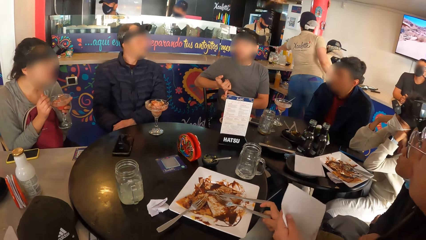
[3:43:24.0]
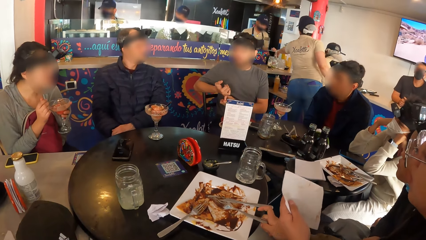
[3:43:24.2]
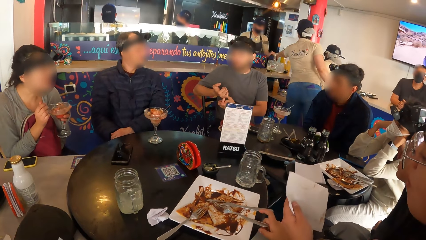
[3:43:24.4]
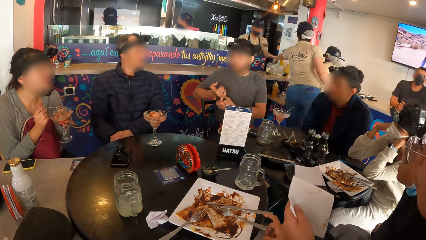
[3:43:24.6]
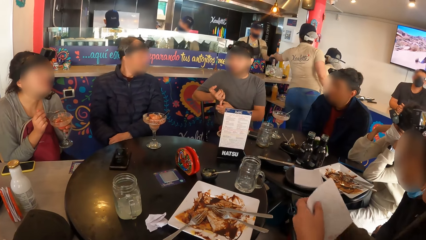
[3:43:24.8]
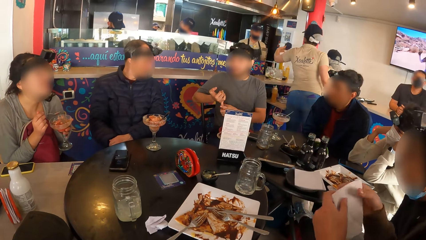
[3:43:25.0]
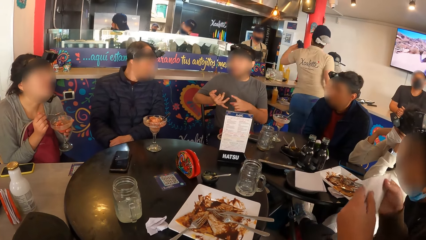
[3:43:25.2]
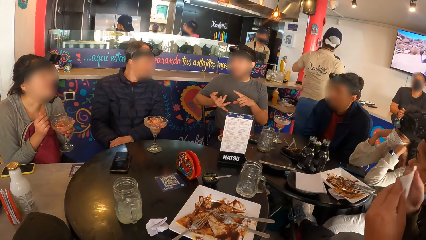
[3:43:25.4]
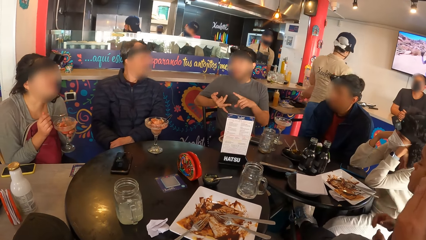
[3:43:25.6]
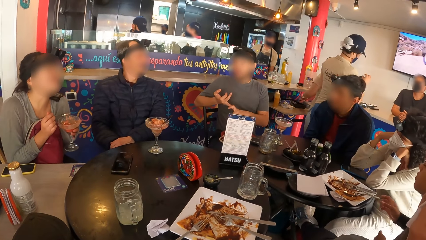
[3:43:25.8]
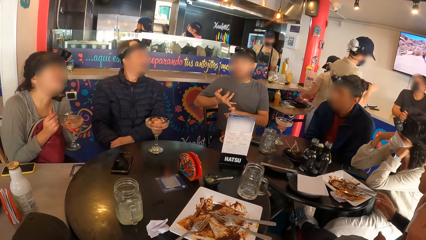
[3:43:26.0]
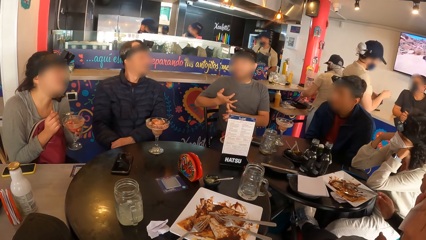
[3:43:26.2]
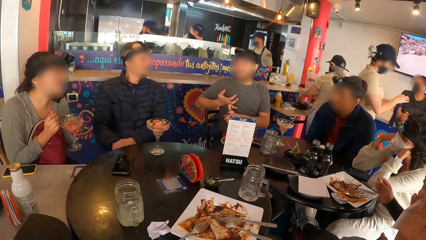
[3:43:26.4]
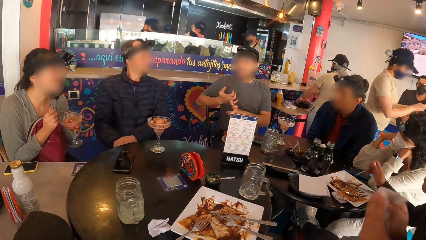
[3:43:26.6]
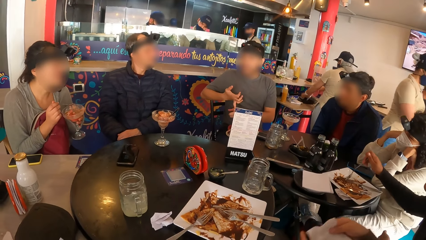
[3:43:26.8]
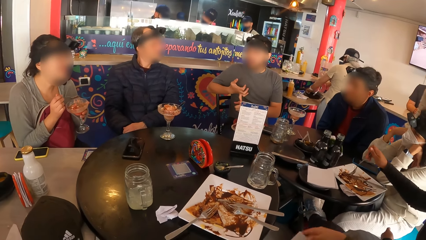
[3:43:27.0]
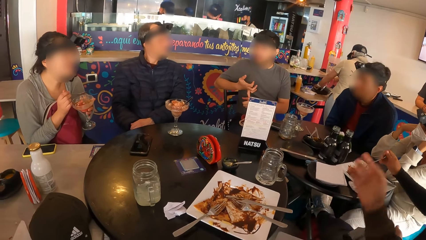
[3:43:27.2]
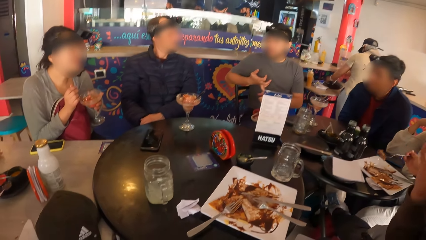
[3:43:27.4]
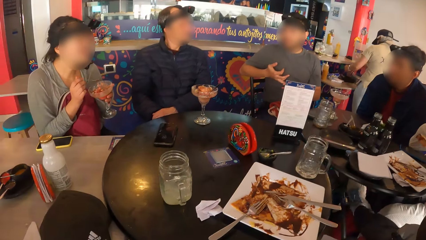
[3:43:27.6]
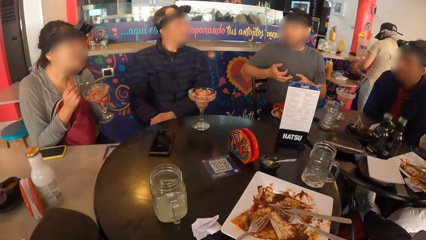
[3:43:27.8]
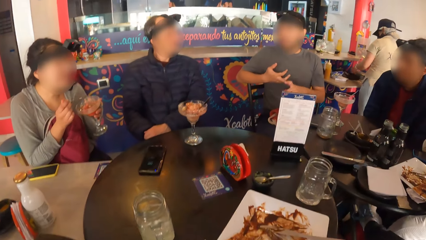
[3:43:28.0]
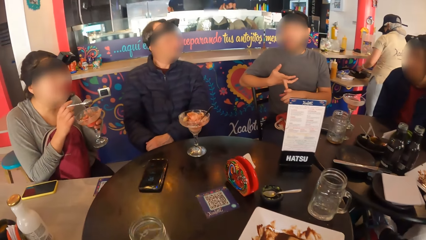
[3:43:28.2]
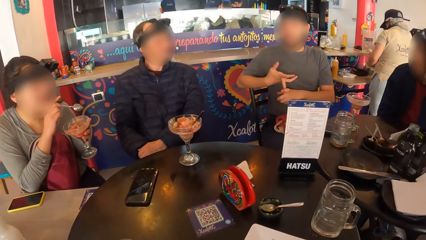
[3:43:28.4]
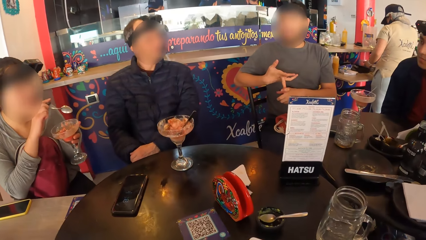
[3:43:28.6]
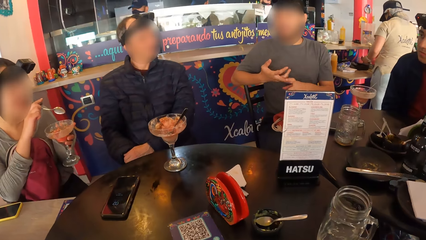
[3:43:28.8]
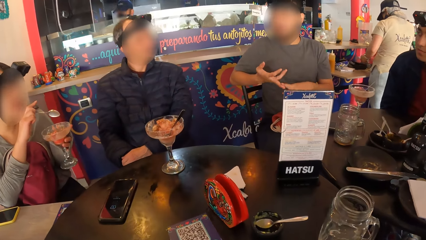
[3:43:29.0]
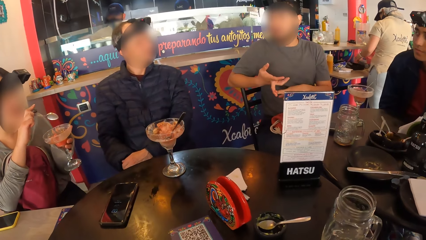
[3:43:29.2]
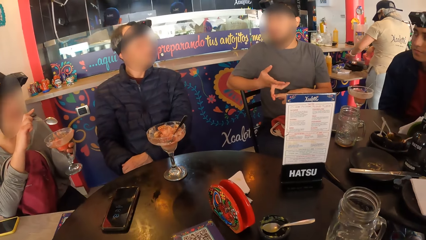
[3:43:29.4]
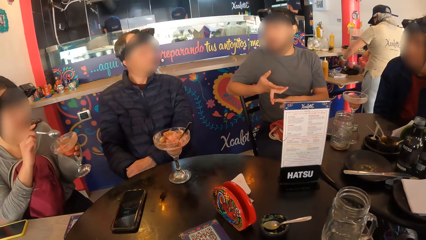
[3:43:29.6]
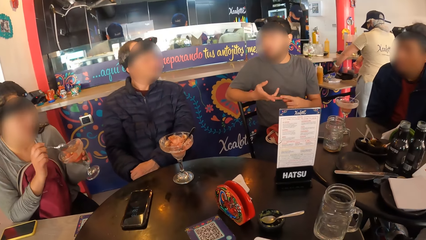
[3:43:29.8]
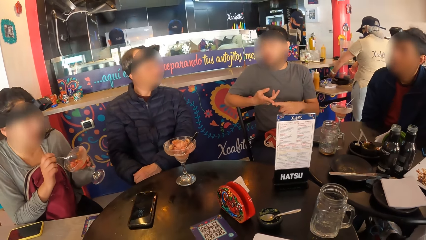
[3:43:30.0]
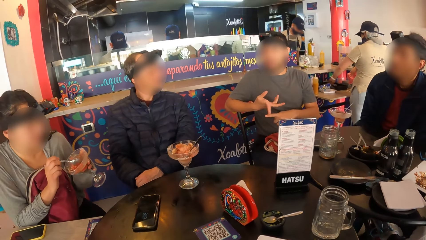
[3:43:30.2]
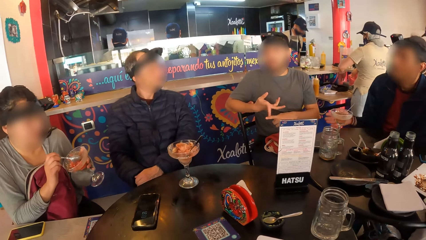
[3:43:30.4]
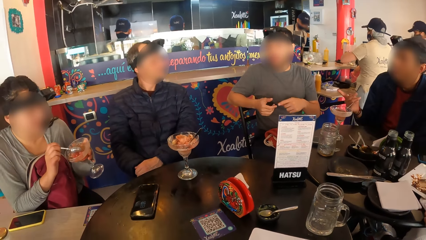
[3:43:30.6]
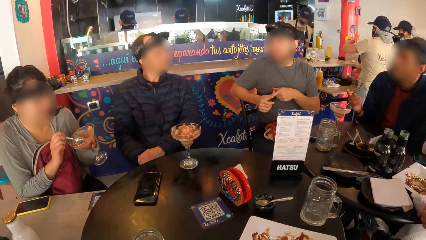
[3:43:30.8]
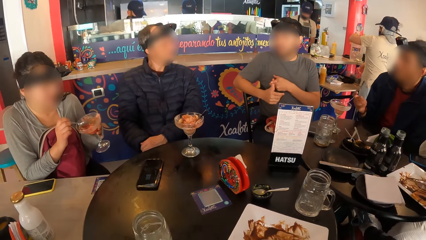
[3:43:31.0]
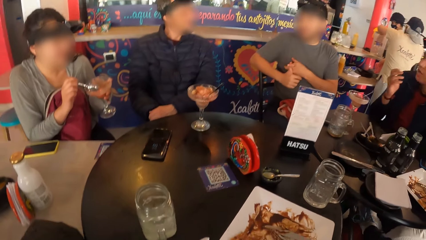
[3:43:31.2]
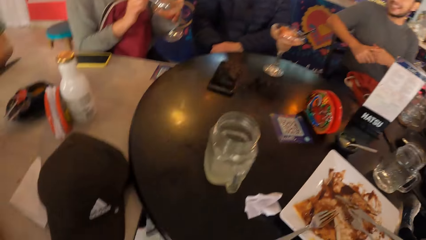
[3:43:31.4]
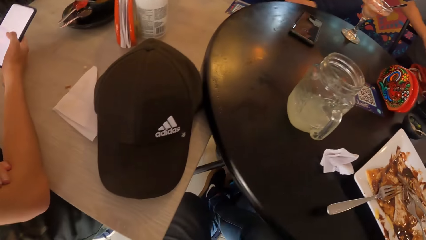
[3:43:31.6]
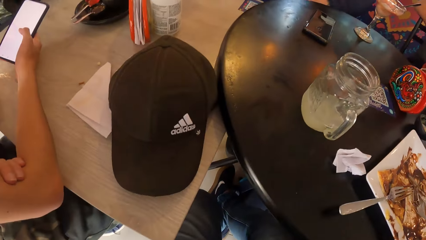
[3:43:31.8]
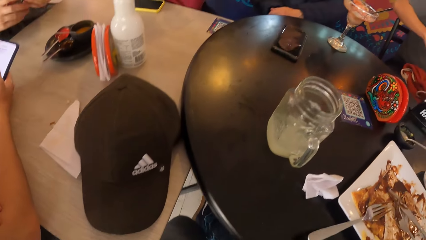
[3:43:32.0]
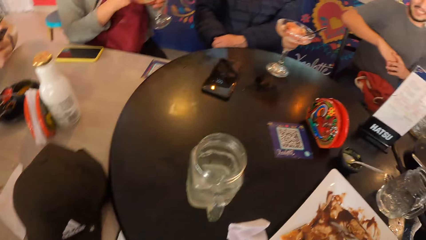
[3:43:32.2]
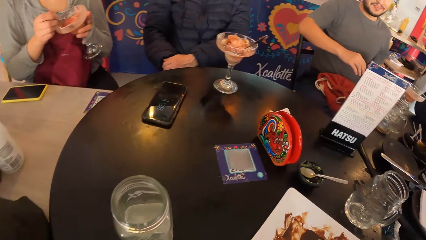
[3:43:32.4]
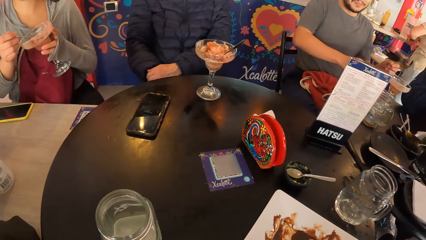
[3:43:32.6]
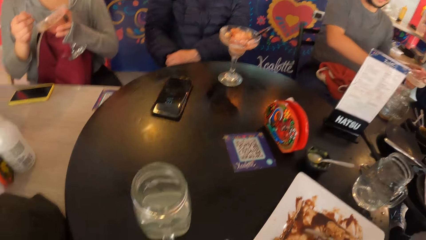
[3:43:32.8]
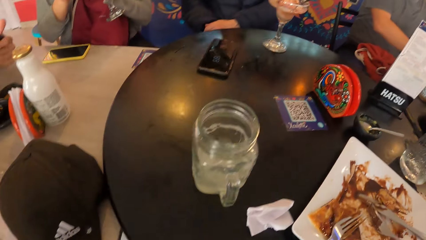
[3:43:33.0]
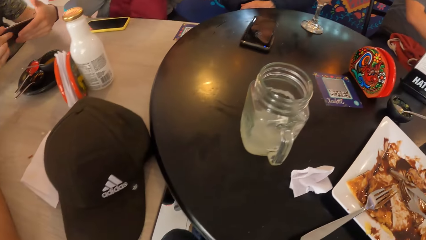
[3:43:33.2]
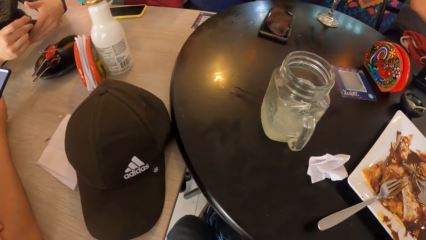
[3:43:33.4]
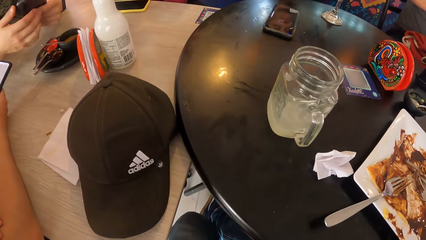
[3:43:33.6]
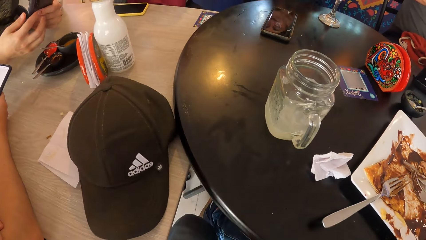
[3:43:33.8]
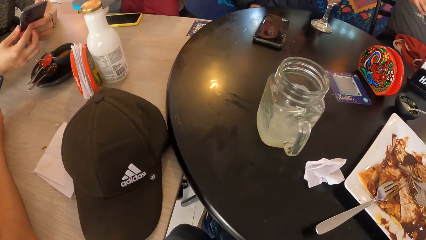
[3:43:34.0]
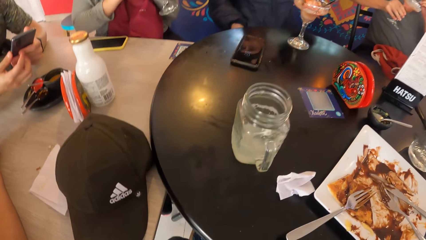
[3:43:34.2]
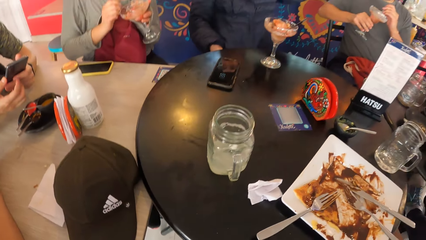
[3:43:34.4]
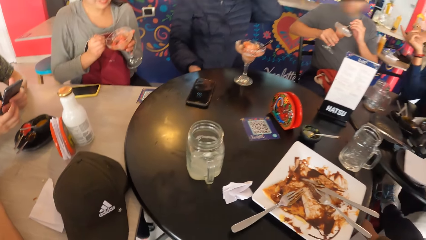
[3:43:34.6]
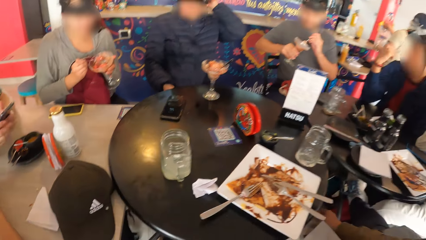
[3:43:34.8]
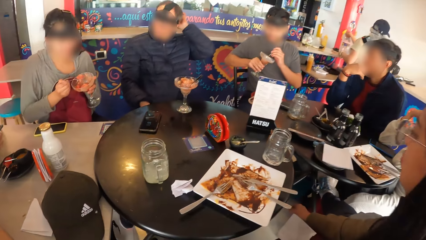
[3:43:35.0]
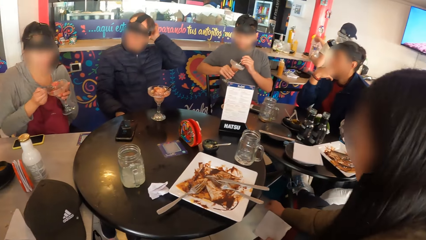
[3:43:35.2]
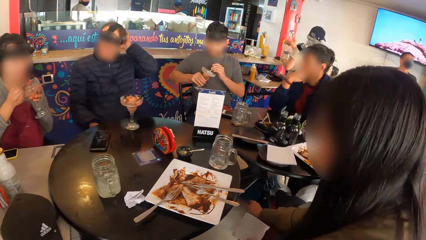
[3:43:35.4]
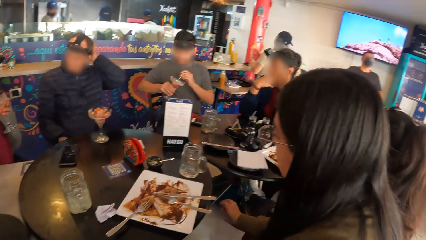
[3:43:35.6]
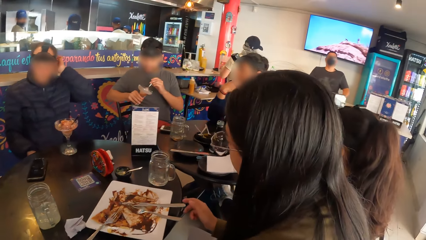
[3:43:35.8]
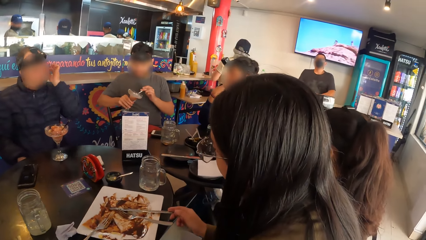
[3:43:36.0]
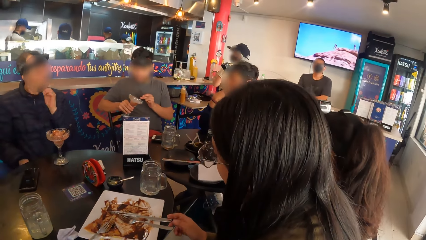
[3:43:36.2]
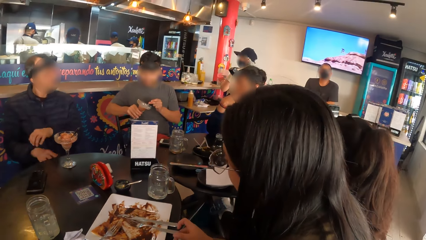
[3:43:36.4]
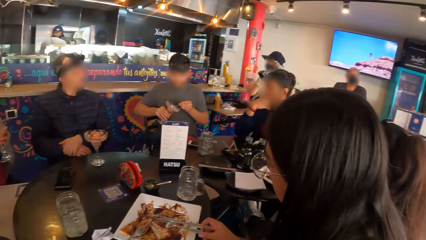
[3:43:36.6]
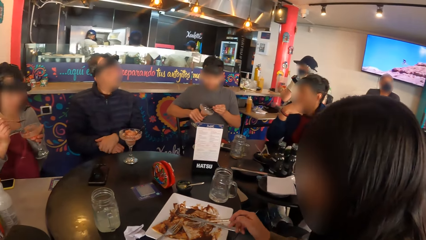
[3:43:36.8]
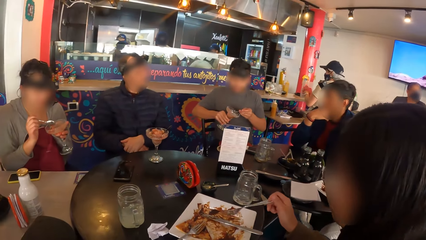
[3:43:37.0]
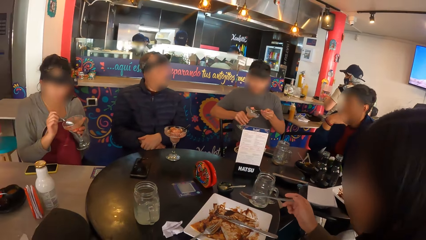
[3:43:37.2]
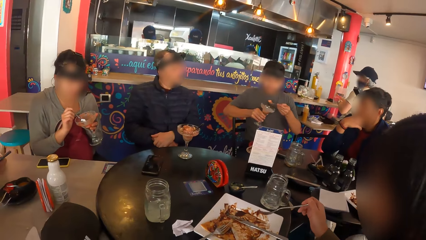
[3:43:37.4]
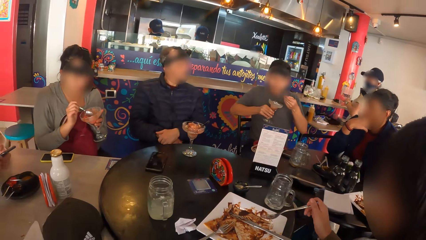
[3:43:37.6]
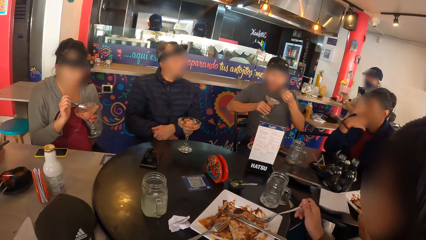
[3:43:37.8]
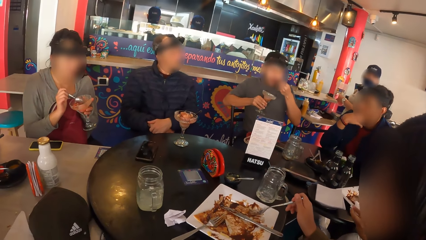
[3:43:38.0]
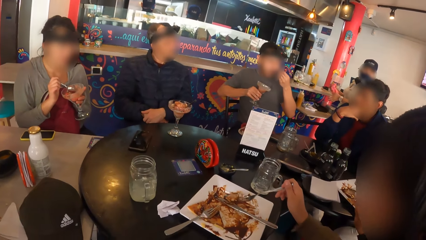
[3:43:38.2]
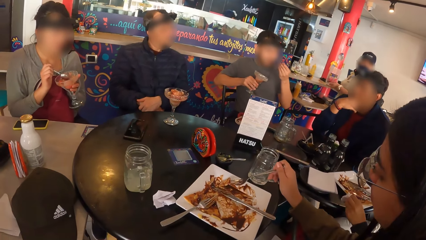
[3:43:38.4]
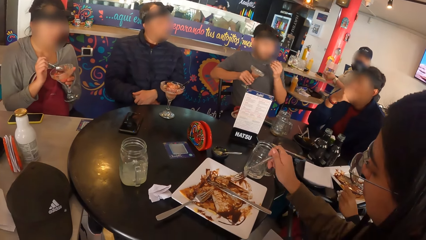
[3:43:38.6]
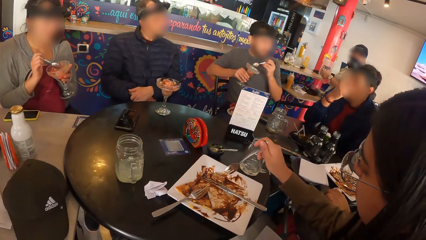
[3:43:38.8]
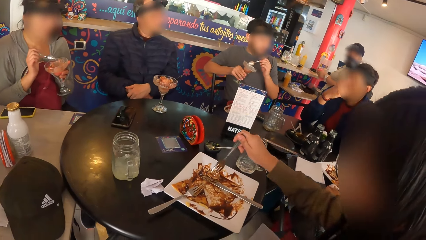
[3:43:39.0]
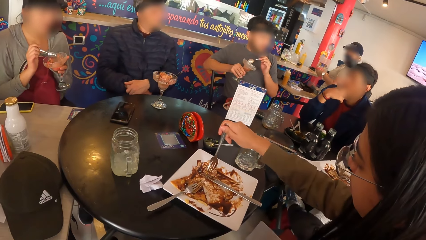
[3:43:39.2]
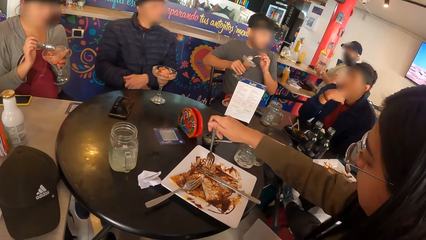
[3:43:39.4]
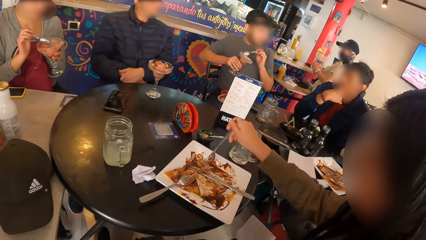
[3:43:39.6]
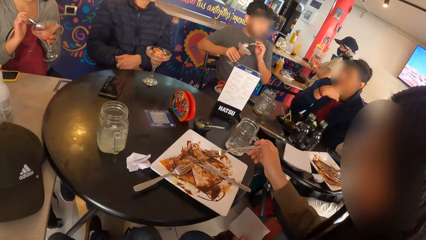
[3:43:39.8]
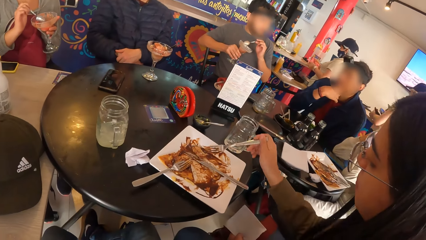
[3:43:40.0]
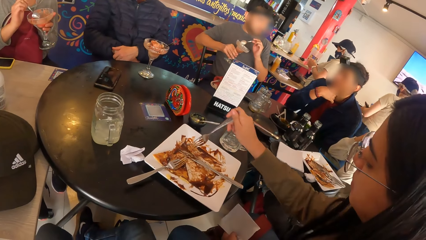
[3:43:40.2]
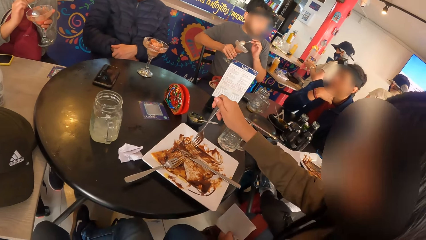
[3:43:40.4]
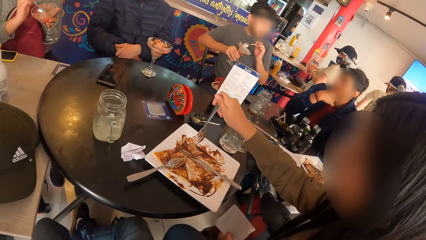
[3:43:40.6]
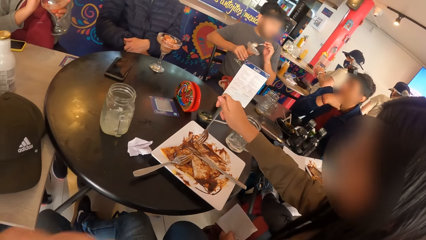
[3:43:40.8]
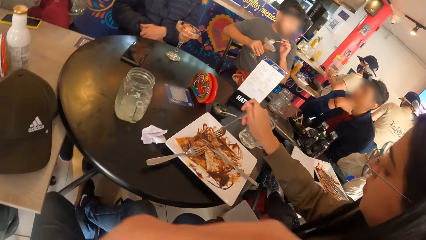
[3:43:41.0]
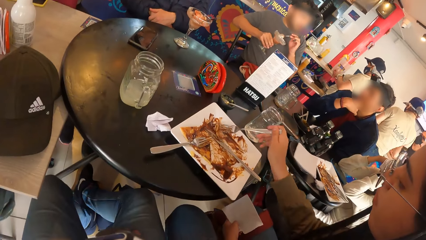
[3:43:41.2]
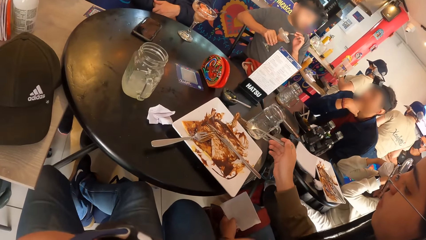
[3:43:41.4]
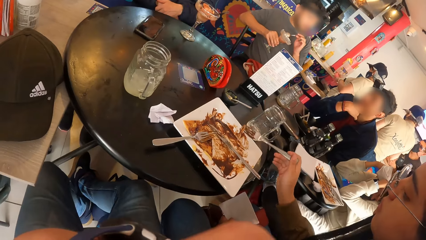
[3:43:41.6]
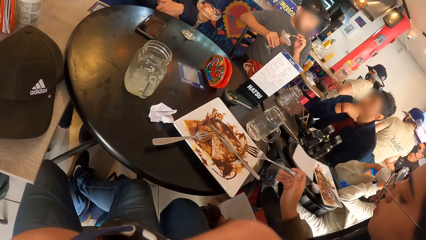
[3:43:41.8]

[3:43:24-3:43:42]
A woman cleans her mouth with the tissue in both hands. A man takes the ice-cream with the spoon in his left hand.
